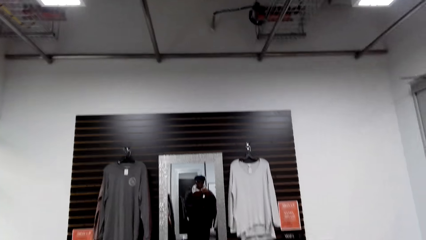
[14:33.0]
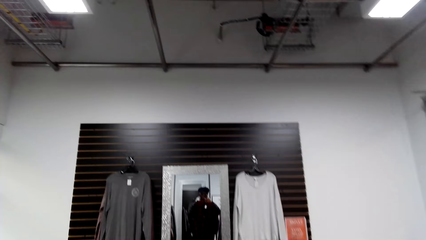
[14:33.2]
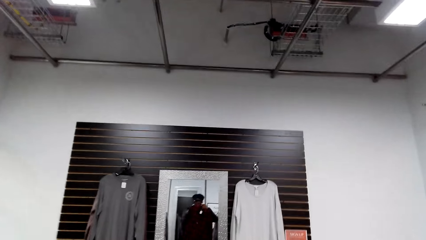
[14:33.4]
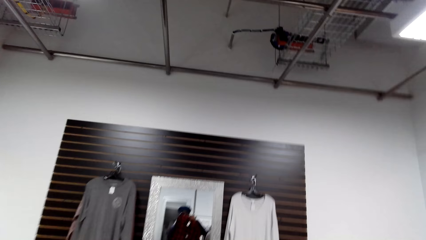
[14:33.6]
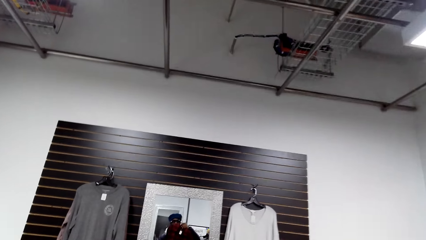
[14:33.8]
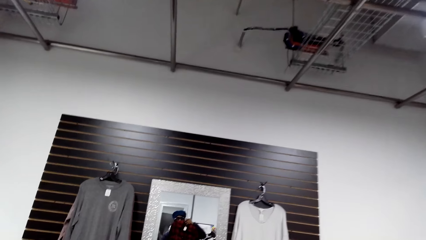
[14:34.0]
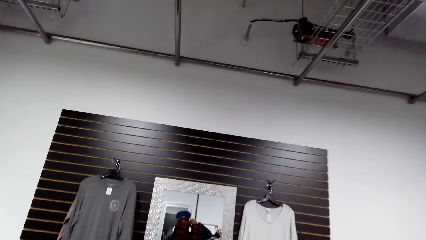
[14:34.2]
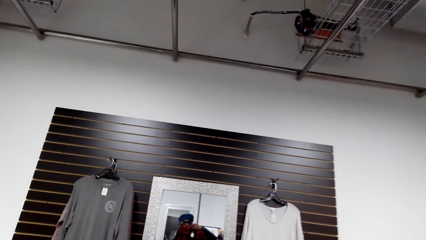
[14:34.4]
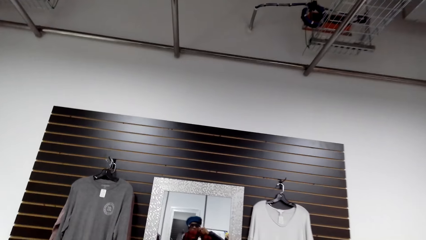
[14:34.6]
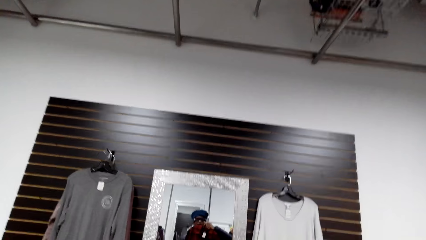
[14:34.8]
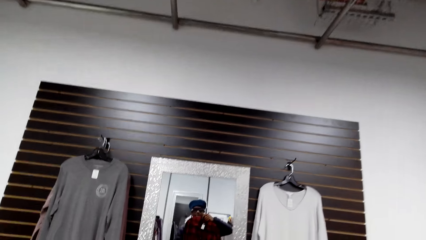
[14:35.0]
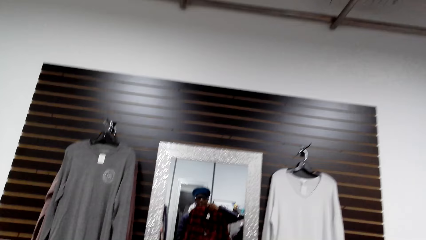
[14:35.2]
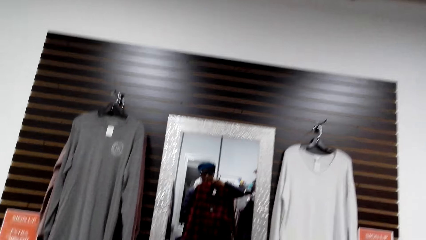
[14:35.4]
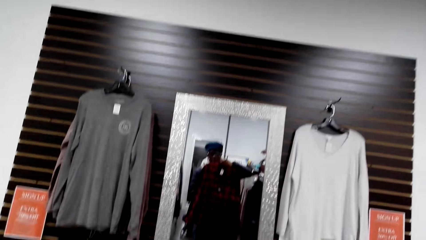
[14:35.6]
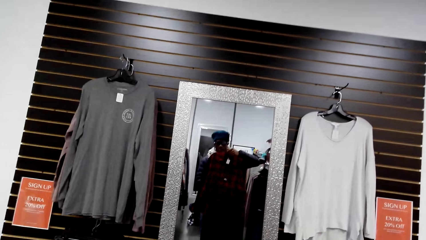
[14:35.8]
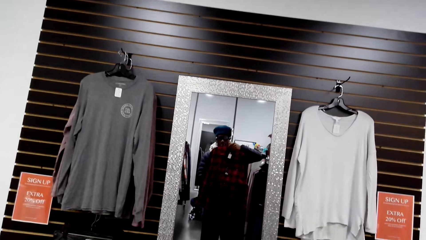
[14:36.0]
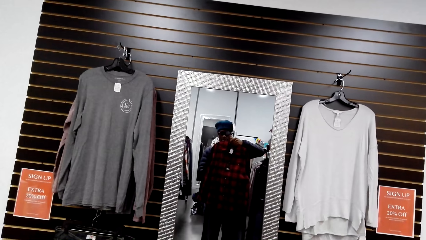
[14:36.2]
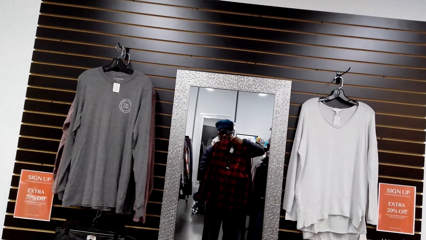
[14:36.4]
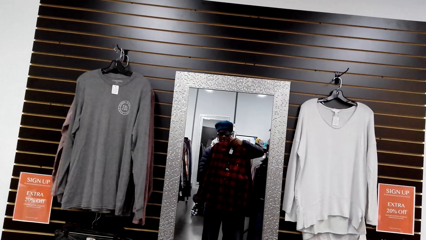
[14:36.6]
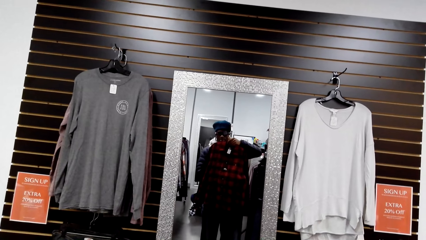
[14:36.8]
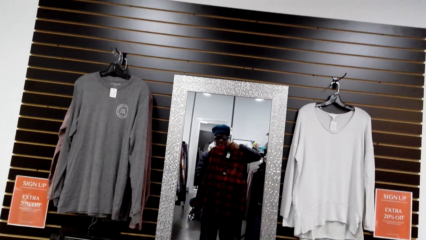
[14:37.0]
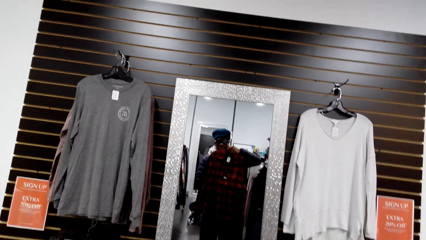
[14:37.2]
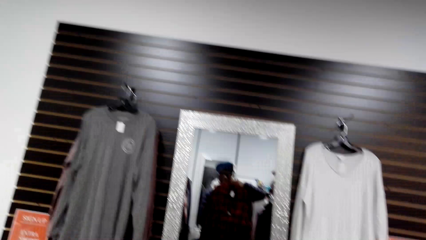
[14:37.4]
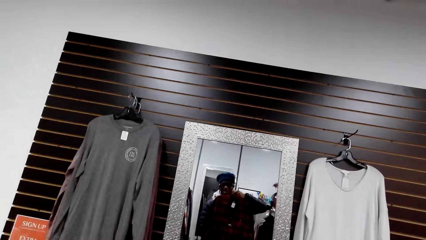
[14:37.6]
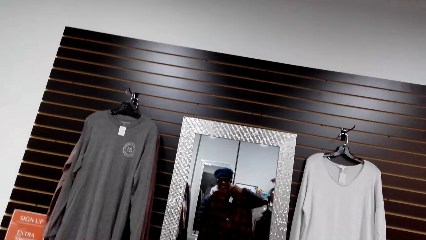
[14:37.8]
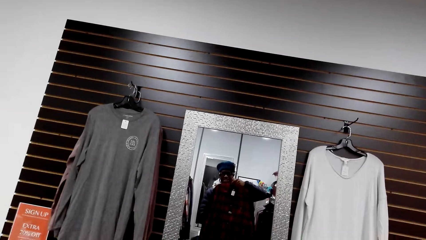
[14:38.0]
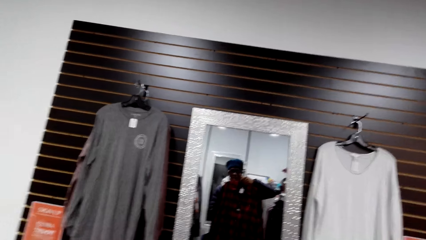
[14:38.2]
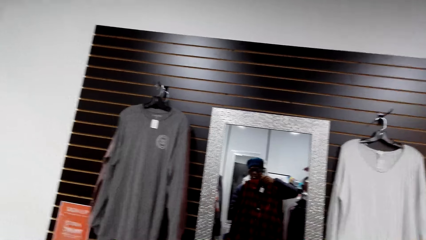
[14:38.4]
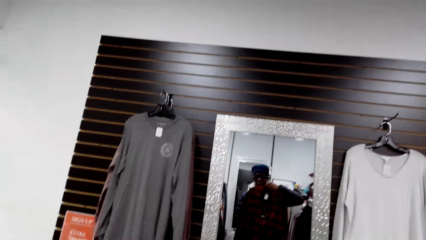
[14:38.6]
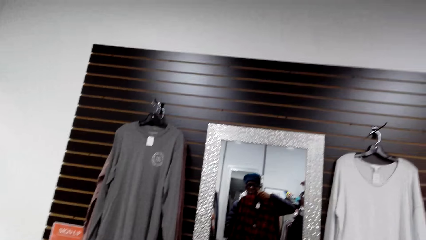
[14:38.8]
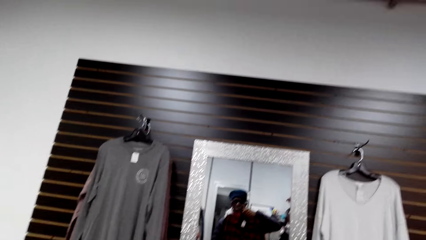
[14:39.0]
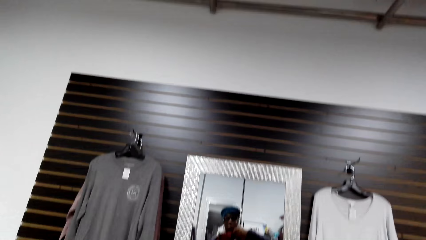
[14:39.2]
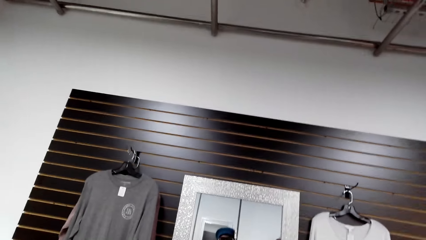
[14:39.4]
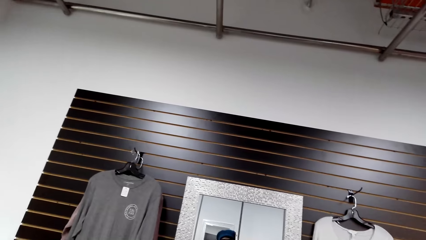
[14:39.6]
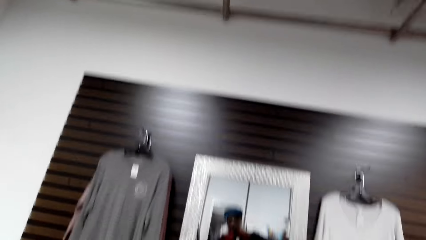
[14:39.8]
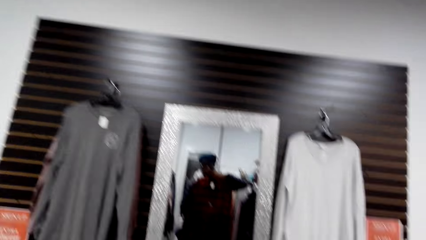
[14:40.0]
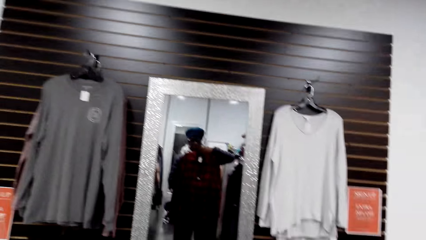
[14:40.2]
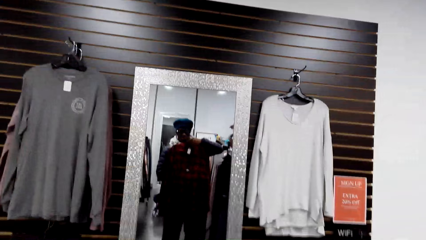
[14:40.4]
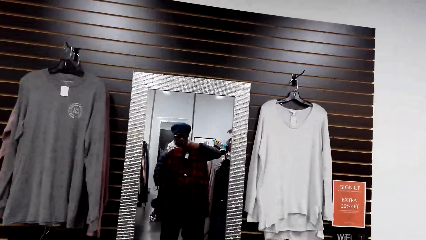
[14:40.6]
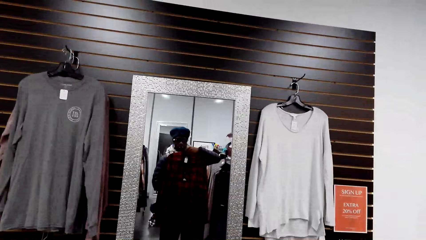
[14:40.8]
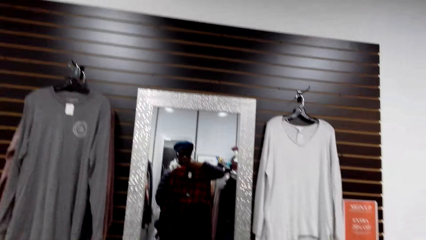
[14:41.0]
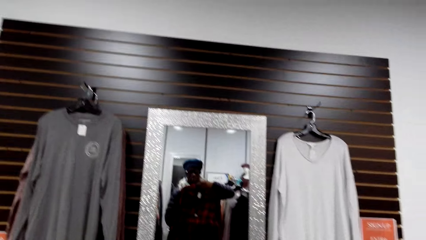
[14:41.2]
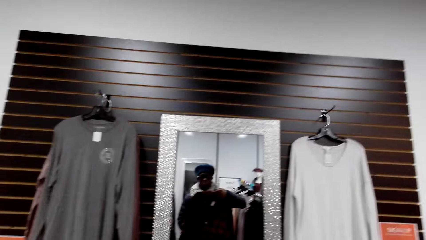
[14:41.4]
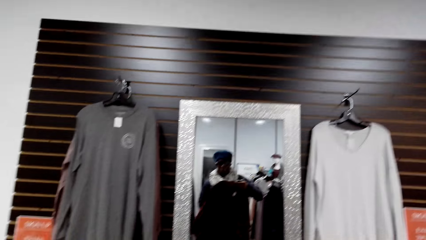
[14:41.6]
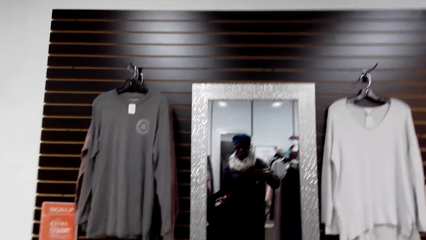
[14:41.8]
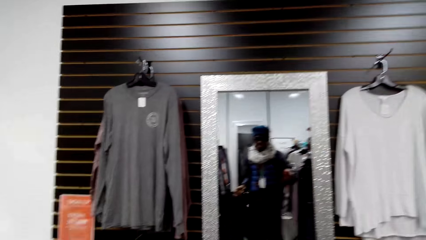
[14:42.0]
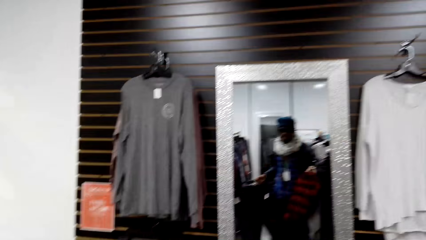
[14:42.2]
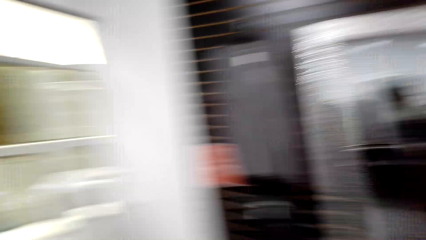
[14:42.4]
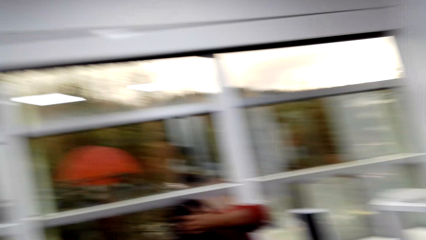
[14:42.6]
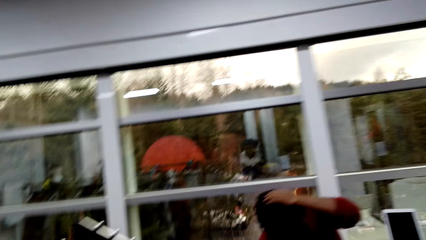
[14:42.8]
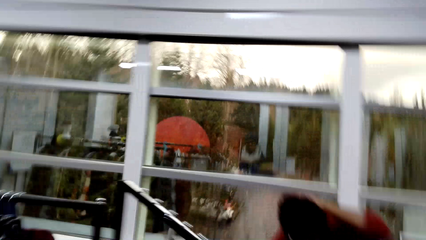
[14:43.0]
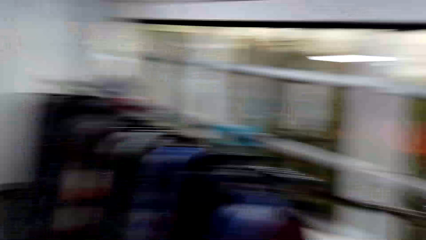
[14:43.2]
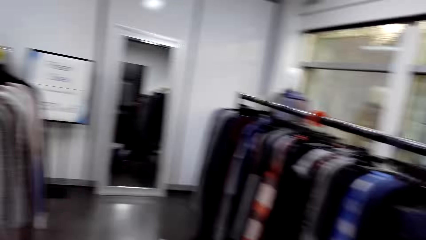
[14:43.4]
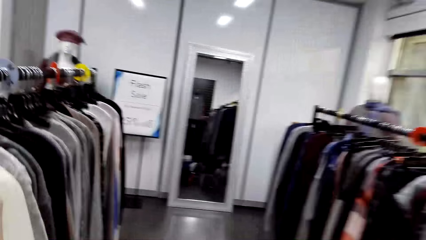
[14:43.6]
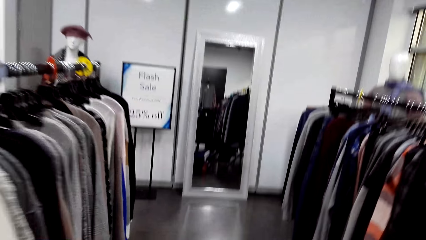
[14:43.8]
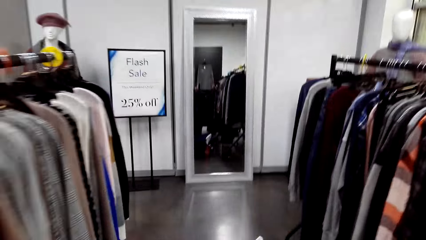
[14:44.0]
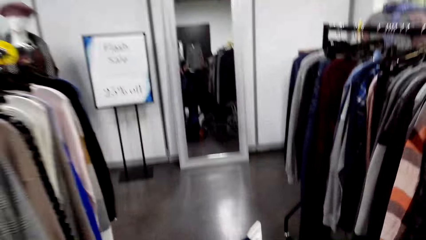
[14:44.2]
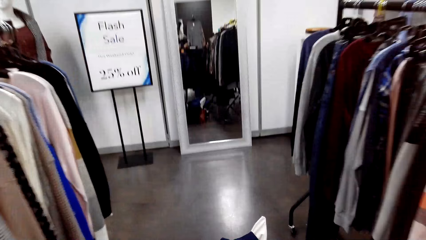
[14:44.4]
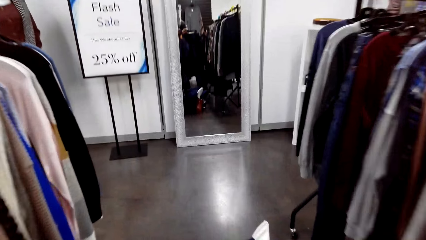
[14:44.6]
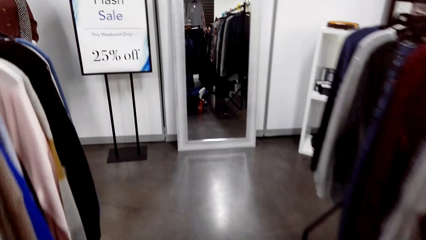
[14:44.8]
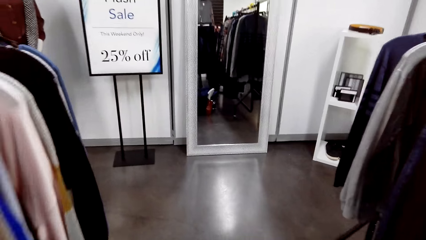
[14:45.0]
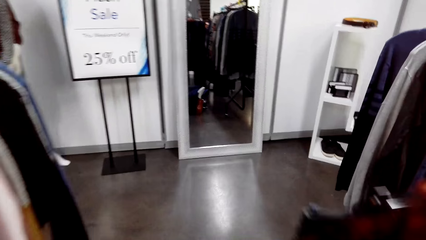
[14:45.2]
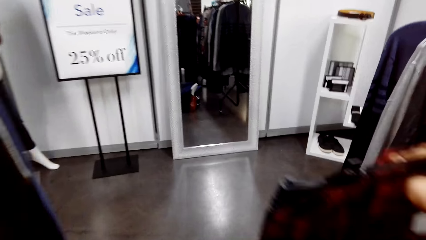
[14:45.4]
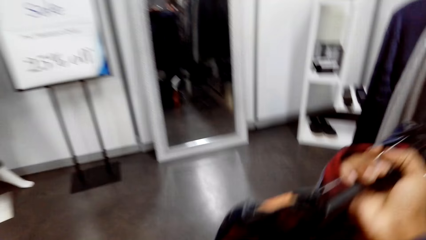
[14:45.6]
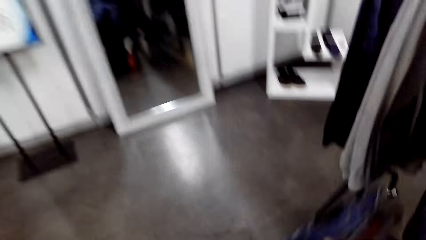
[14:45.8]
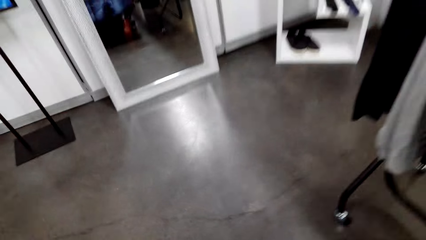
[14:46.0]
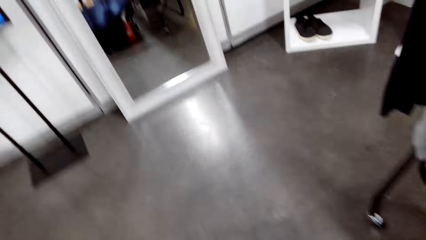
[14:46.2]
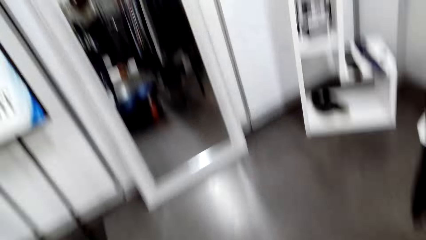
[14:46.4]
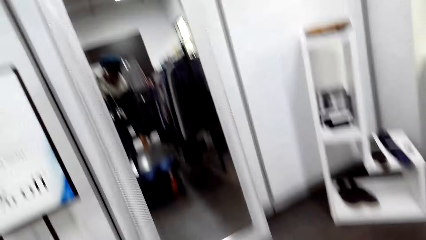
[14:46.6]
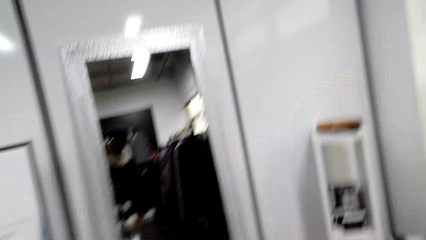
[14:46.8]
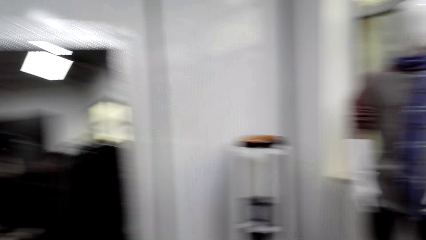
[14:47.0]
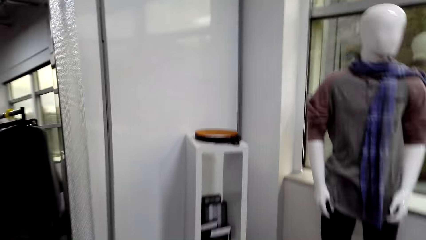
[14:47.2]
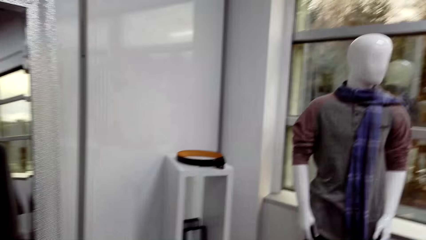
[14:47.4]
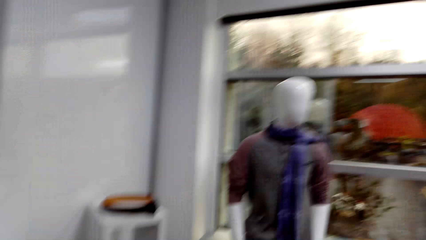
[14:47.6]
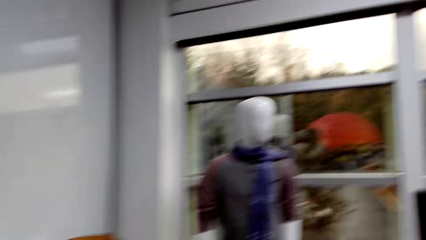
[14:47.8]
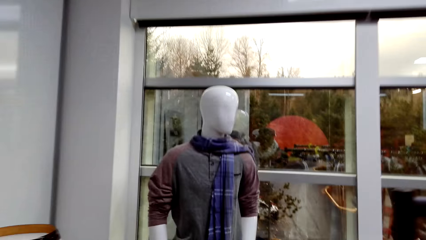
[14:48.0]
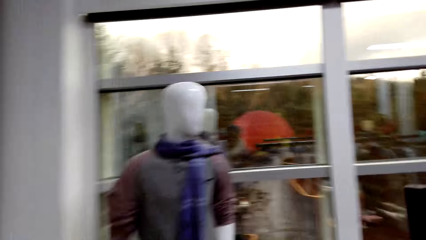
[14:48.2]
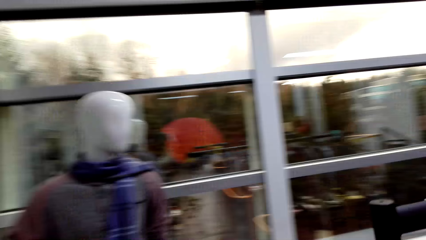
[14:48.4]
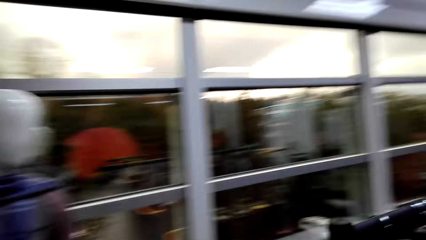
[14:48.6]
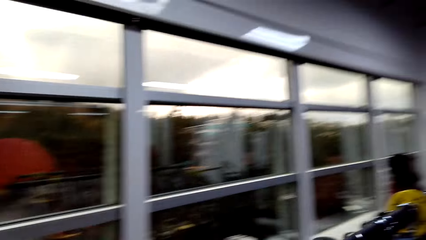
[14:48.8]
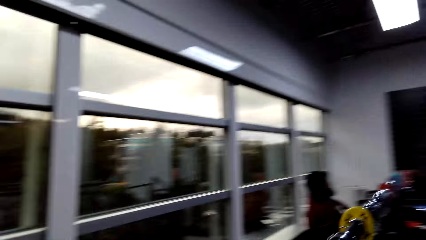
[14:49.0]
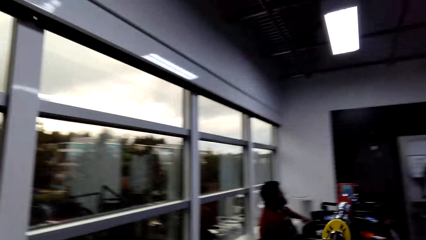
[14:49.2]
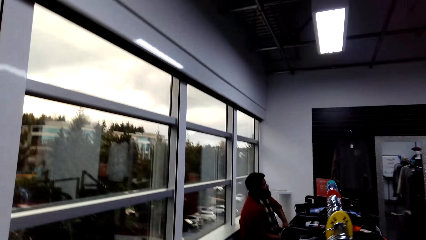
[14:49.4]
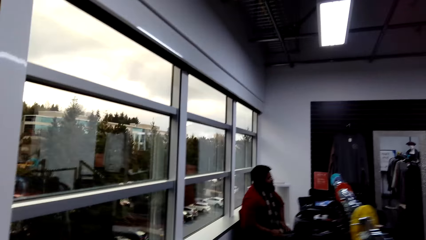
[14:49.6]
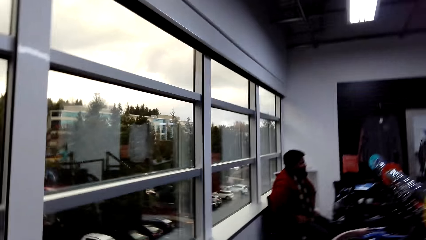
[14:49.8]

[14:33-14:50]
The camera wearer raises a shirt on the mirror.
